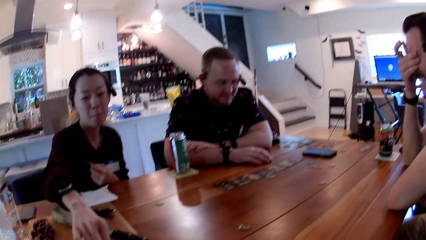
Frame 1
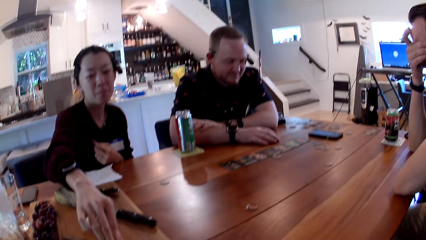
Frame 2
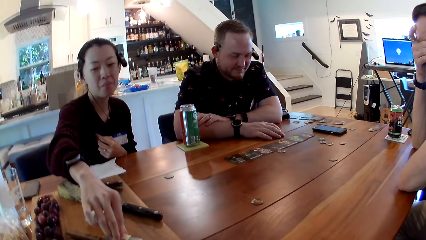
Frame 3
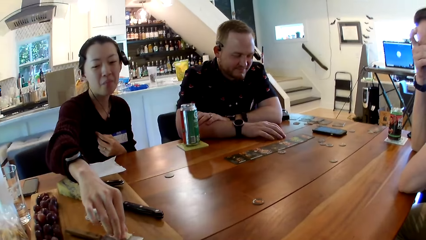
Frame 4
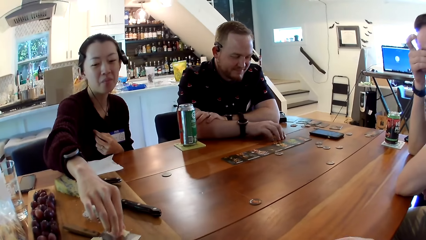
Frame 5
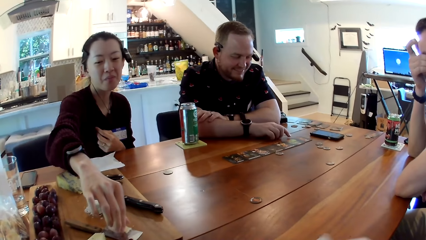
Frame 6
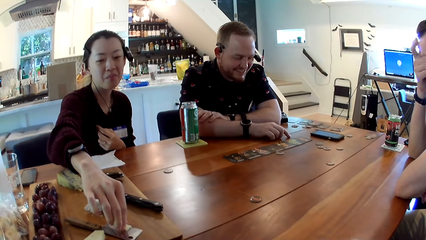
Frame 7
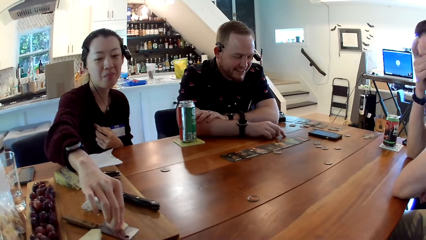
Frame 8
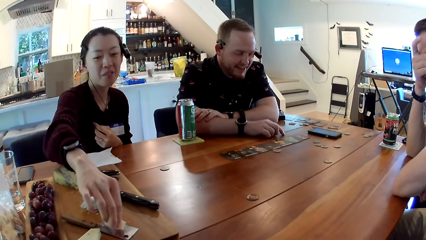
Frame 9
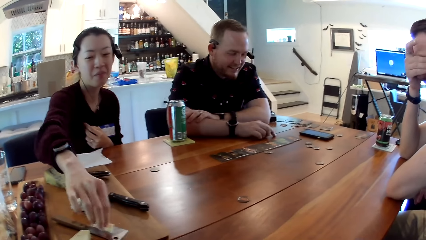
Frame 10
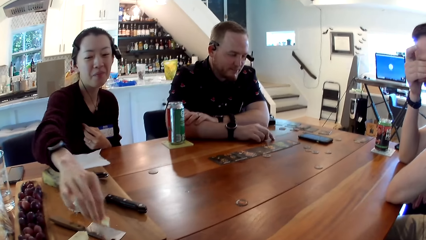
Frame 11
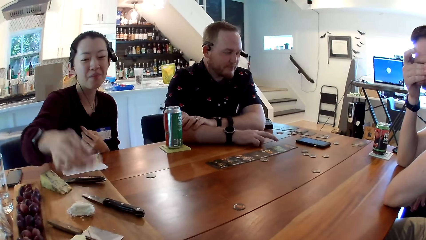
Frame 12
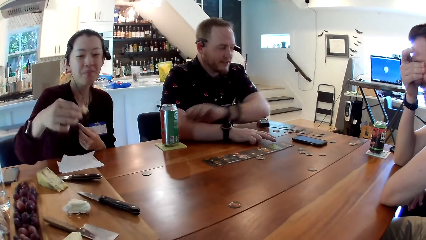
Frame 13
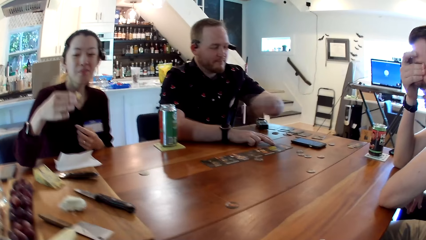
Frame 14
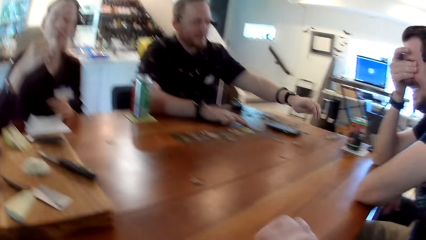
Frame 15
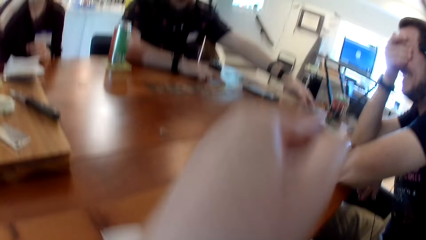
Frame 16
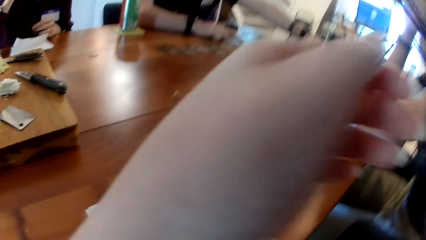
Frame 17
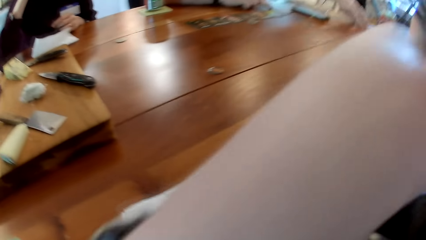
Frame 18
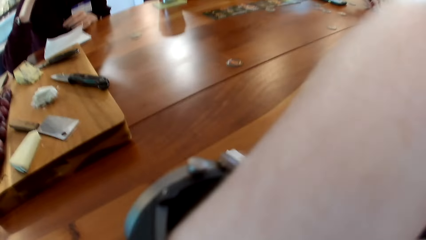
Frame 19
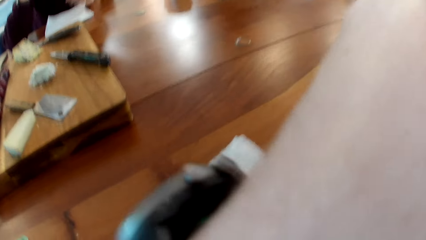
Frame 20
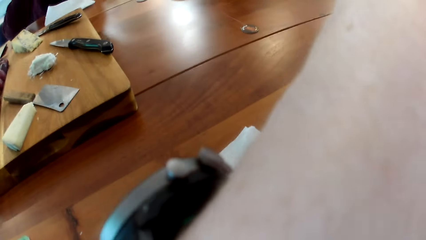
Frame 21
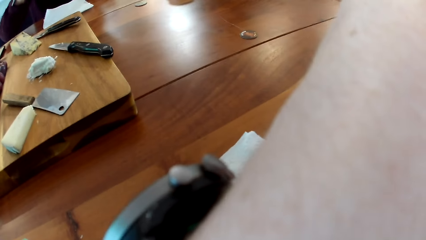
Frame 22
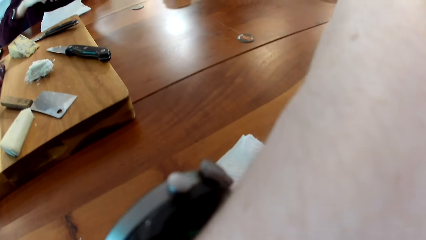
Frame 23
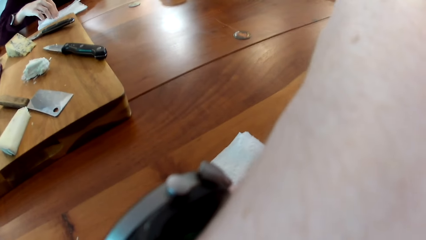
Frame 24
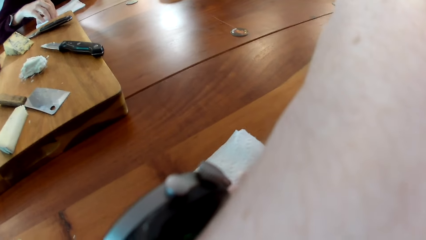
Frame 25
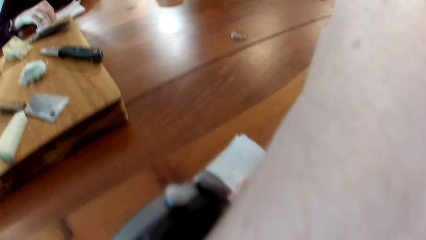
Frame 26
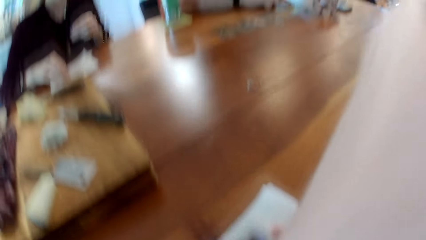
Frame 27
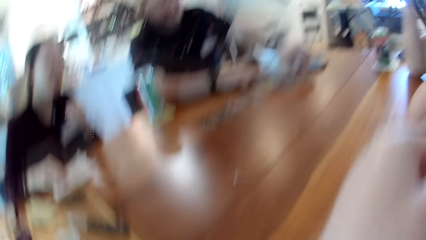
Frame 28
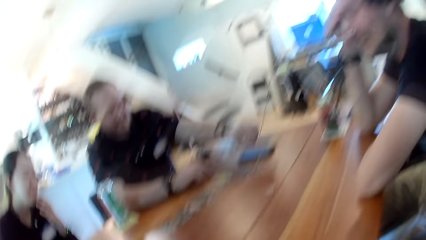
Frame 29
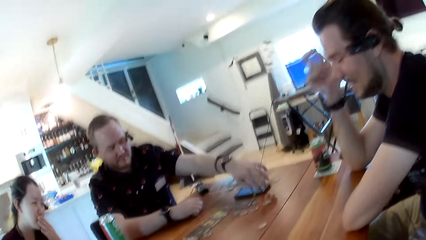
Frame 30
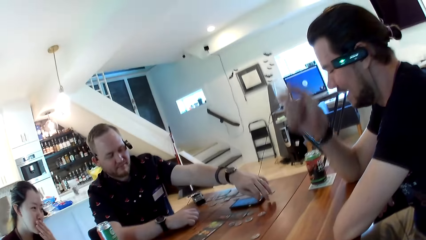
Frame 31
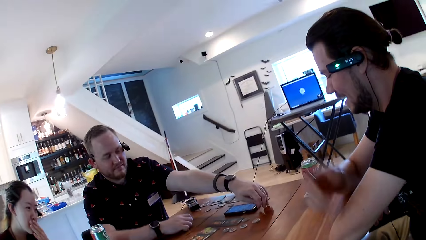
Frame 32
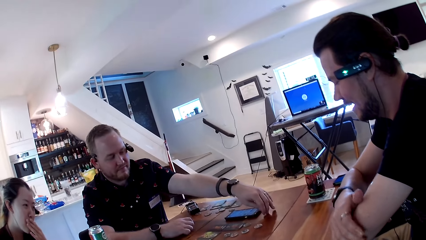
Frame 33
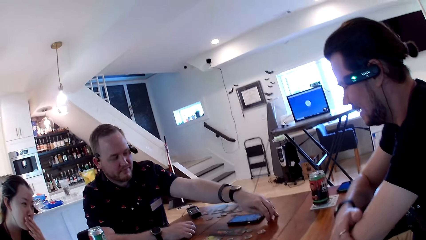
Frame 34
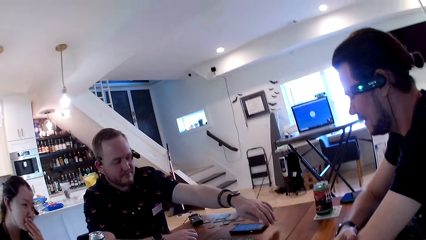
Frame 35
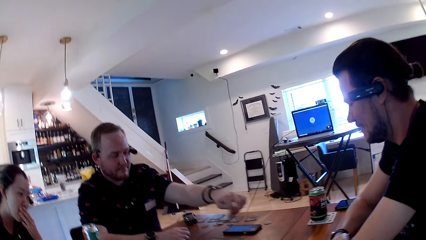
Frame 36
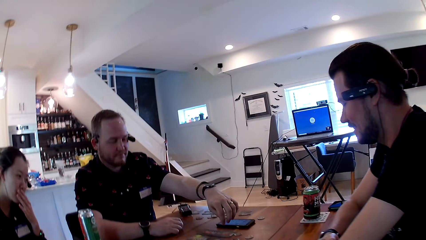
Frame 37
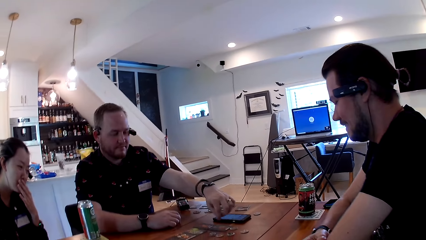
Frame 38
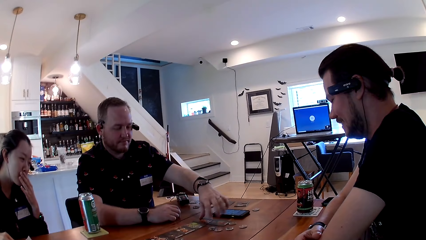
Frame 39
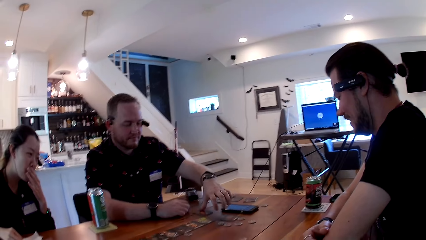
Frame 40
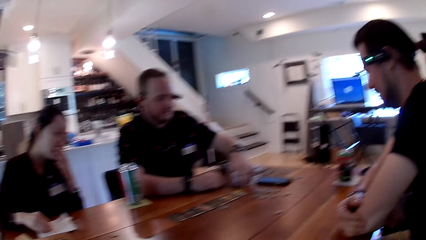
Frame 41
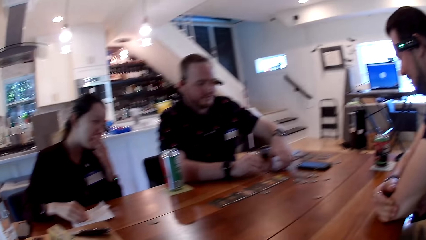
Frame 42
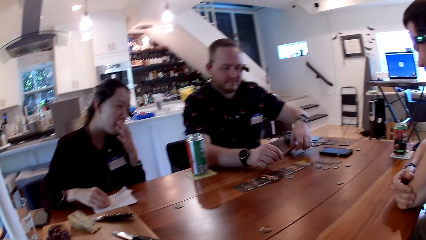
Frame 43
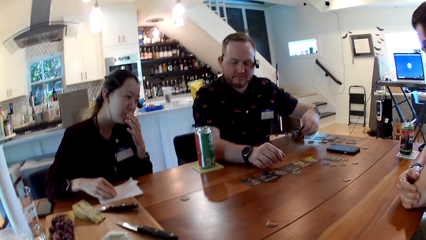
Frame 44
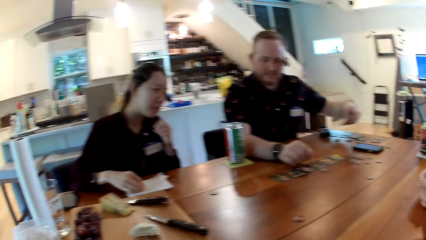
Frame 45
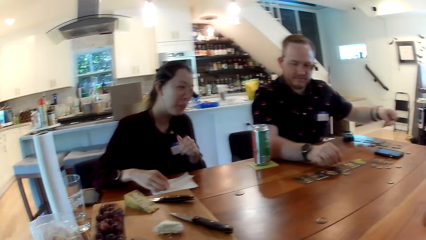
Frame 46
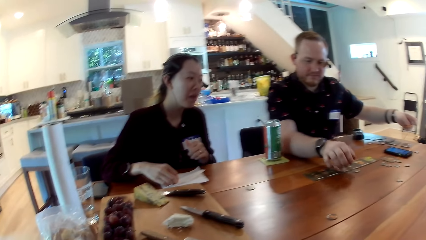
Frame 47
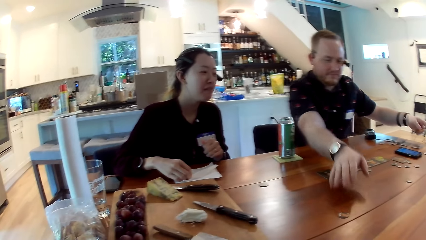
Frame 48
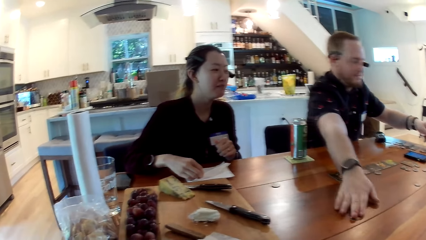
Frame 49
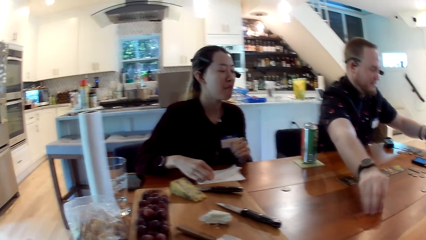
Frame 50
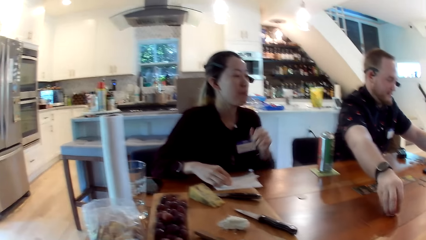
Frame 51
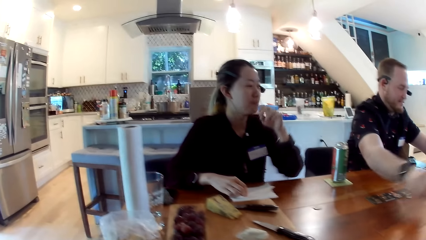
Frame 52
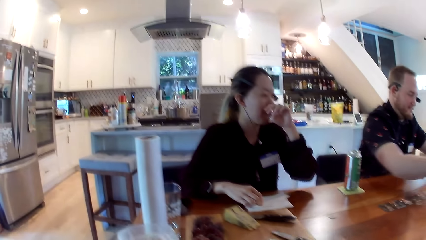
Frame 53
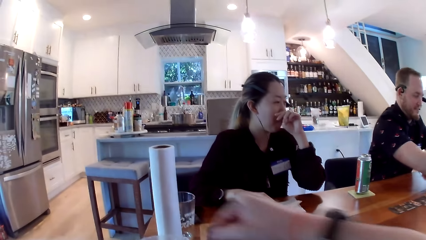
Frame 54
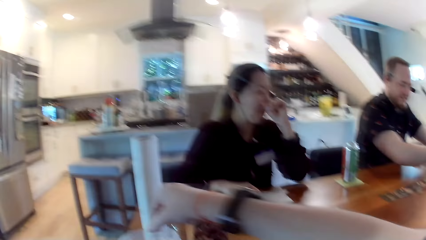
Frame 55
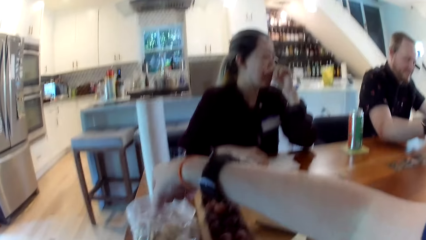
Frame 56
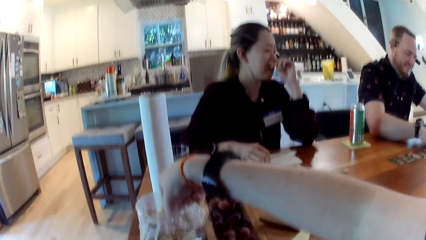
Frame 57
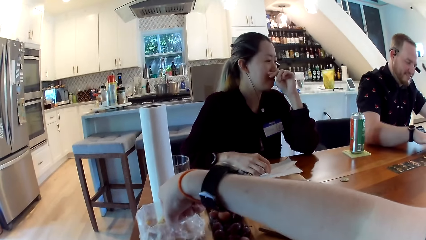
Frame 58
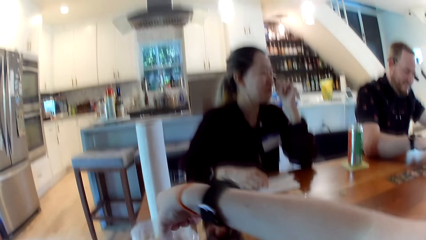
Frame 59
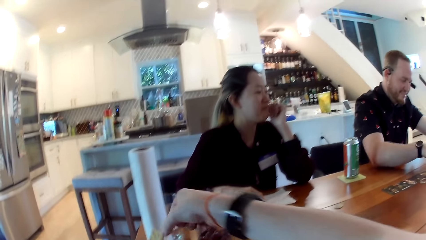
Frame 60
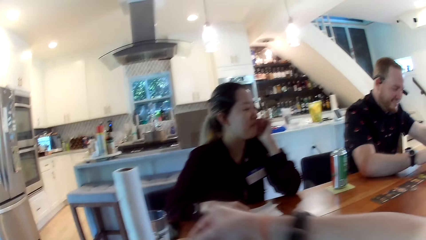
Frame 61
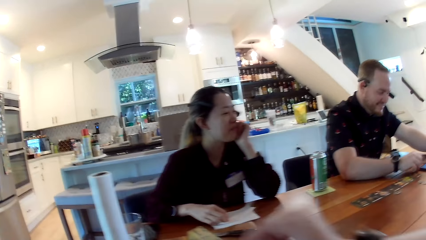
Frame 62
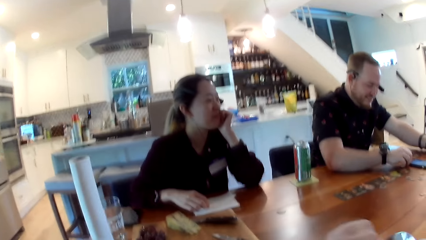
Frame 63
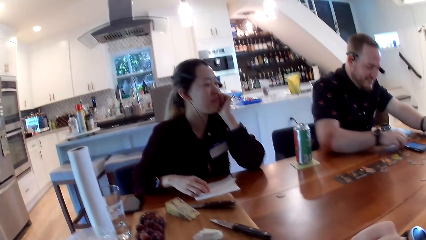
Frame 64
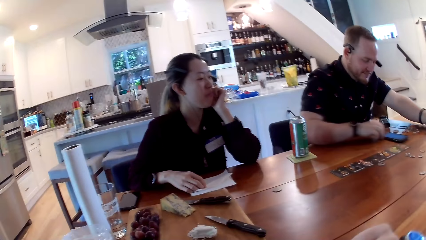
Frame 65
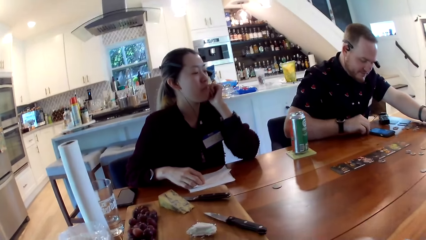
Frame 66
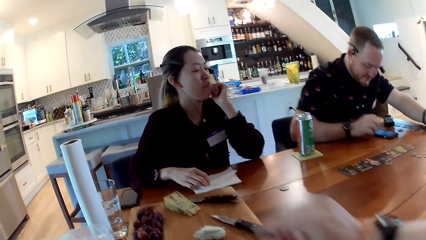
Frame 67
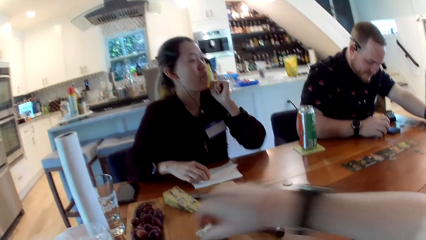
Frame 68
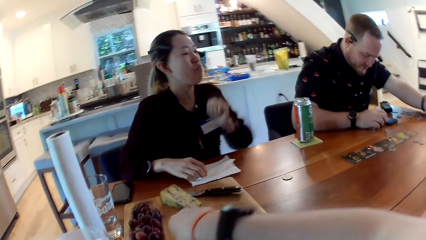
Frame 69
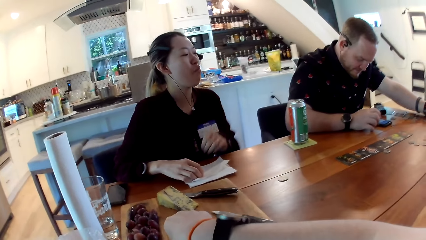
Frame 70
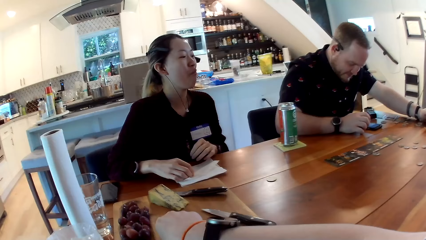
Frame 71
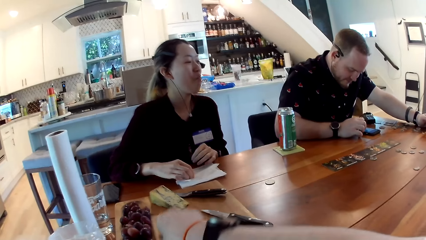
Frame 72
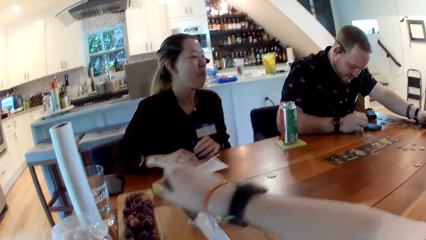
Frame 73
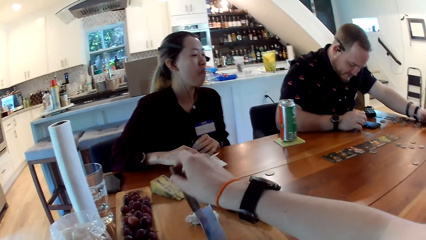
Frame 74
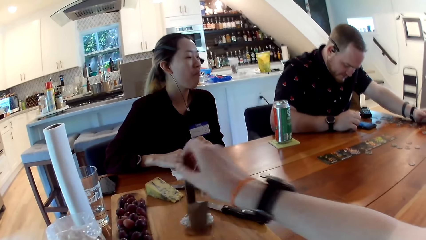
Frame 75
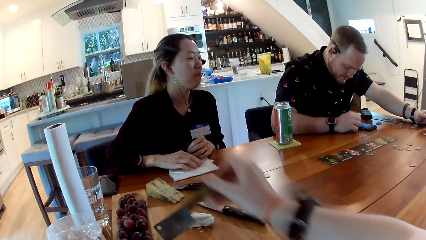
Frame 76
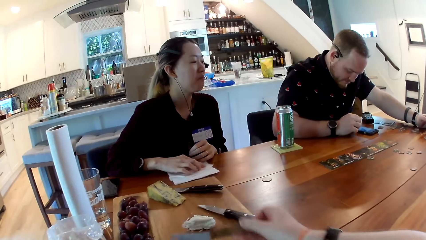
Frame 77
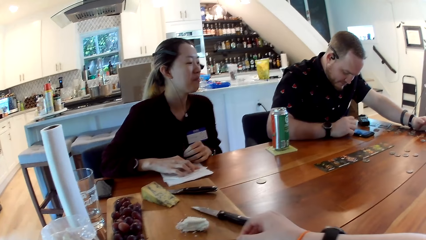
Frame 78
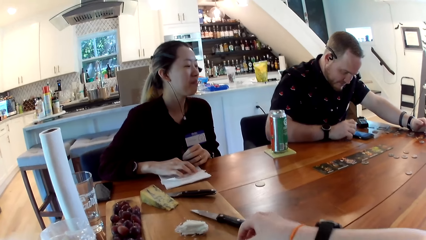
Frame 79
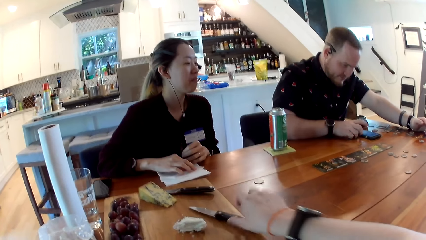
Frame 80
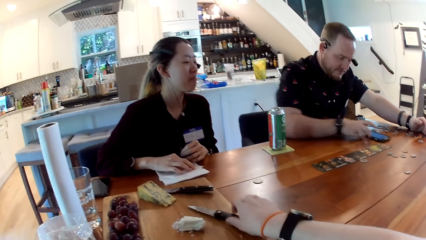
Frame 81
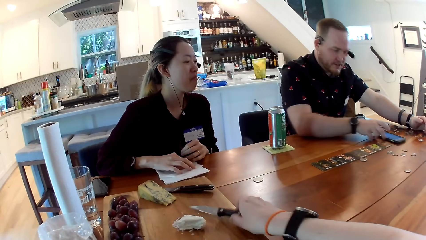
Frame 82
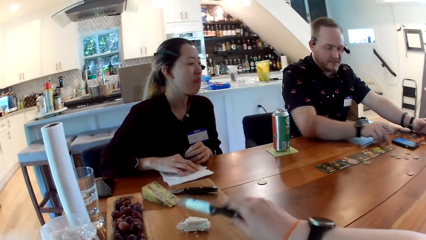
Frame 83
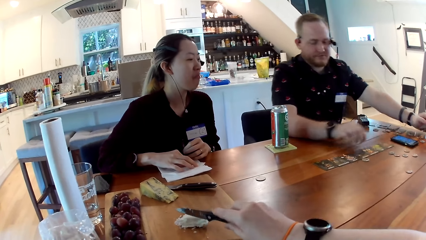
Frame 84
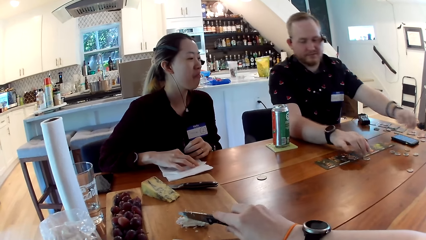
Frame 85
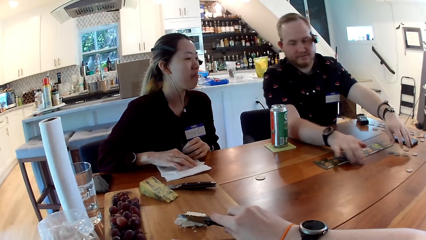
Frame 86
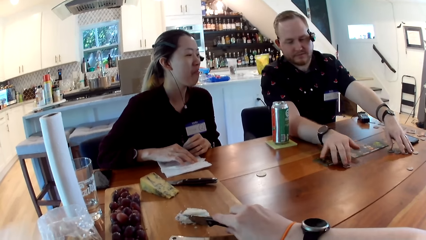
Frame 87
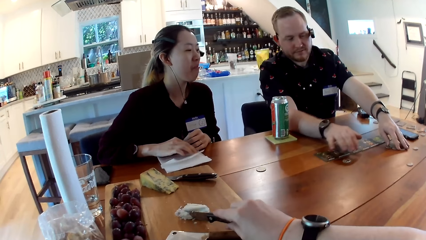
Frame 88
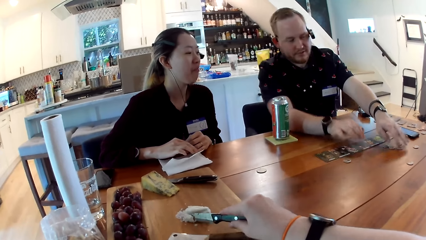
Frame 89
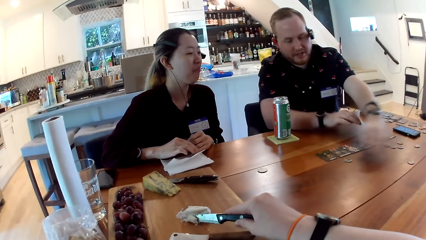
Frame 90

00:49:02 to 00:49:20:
A woman picks a slice of chips from a chopping board with her right hand. A man places his right hand on a card. The camera wearer raises her hand. The woman eats something. Another man converses with the first man. The first man places his left hand on the card. The camera wearer converses with the other man. The first man places his right hand on a coin and picks something on a table. The woman covers her mouth. The camera wearer takes a chip from the bag of chips with her right hand. The first man moves the mobile phone with his right hand. The camera wearer holds the cheese knife in her right hand. She picks up a small cheese knife with her right hand. She cuts a lump of cheese with the small cheese knife on the chopping board. The first man moves coins on the table with his hands.
